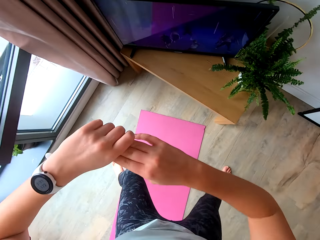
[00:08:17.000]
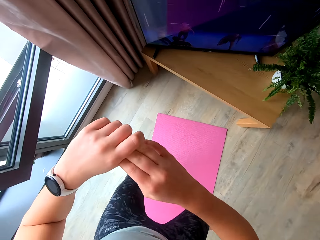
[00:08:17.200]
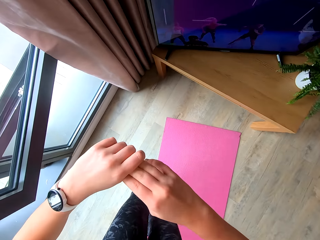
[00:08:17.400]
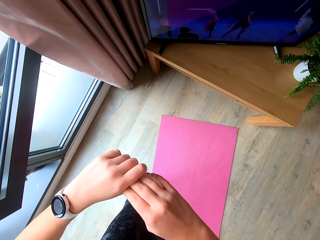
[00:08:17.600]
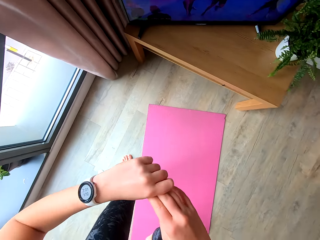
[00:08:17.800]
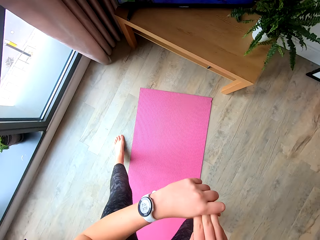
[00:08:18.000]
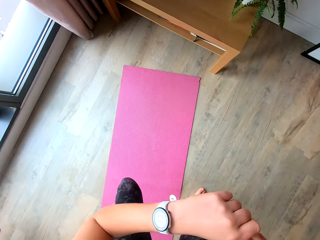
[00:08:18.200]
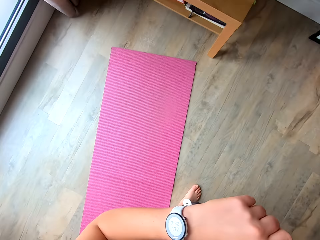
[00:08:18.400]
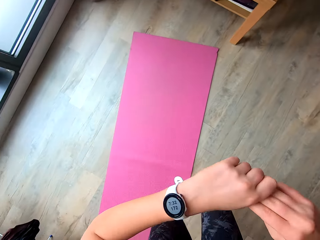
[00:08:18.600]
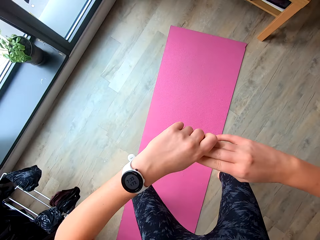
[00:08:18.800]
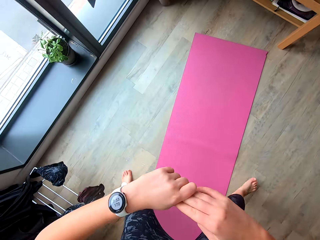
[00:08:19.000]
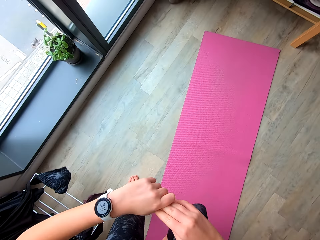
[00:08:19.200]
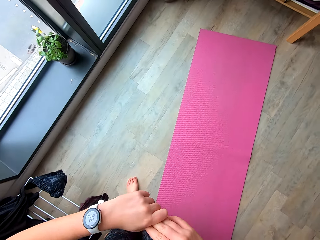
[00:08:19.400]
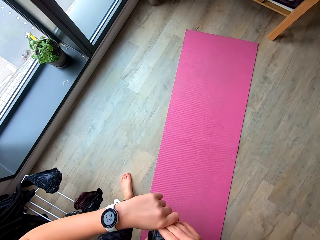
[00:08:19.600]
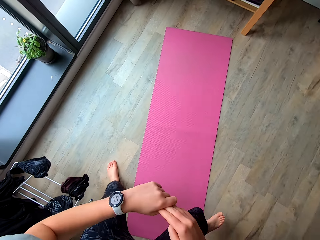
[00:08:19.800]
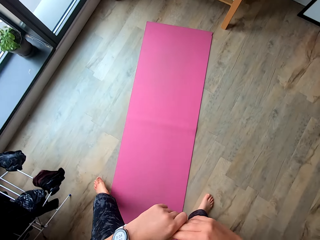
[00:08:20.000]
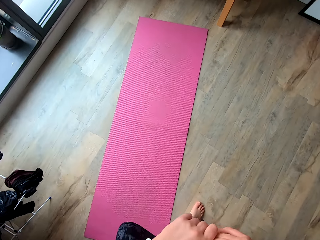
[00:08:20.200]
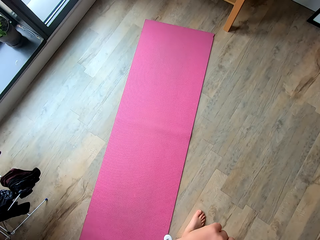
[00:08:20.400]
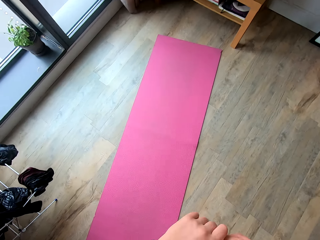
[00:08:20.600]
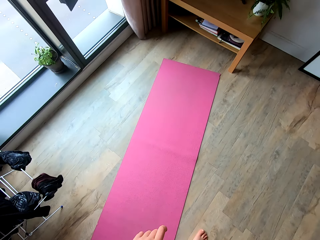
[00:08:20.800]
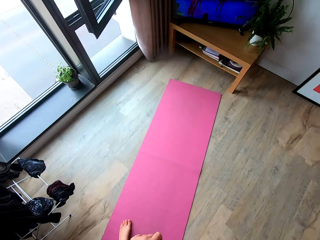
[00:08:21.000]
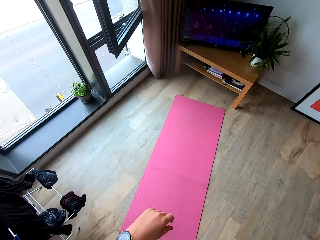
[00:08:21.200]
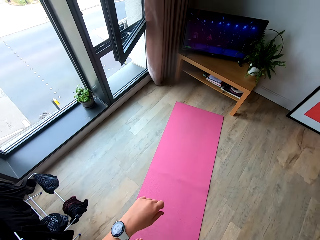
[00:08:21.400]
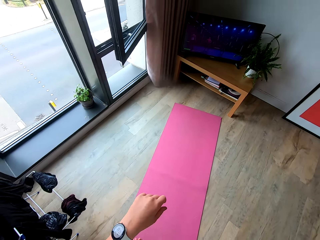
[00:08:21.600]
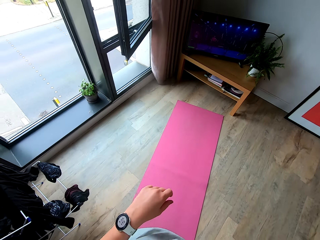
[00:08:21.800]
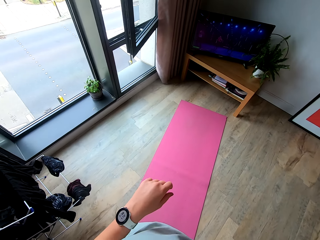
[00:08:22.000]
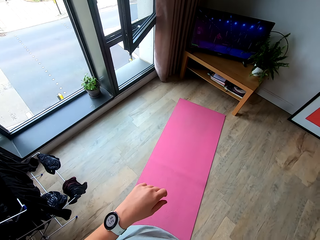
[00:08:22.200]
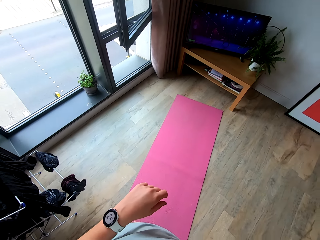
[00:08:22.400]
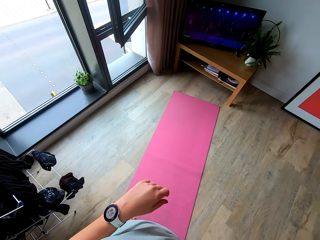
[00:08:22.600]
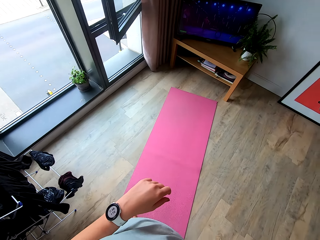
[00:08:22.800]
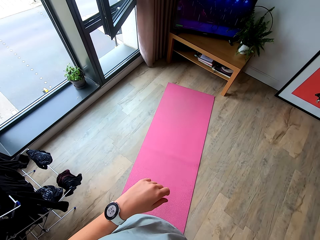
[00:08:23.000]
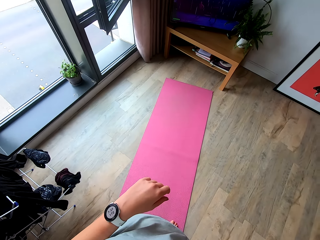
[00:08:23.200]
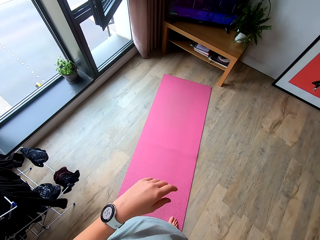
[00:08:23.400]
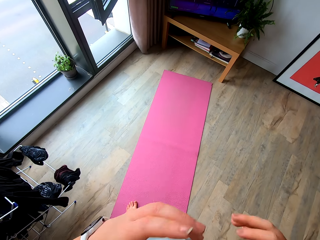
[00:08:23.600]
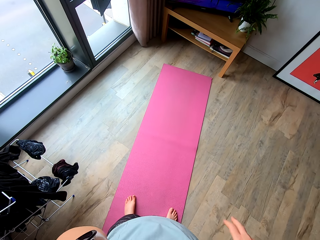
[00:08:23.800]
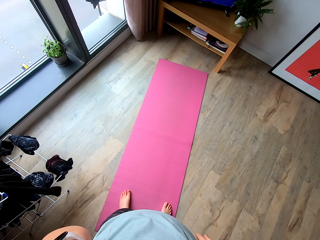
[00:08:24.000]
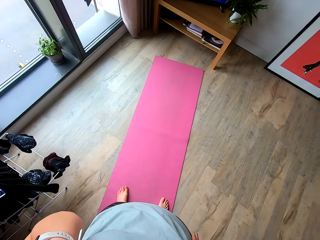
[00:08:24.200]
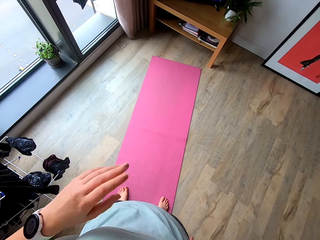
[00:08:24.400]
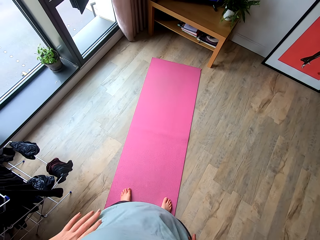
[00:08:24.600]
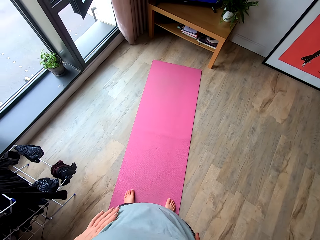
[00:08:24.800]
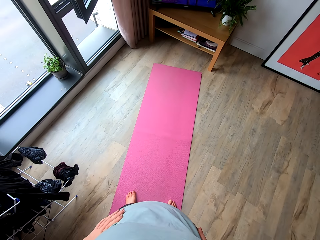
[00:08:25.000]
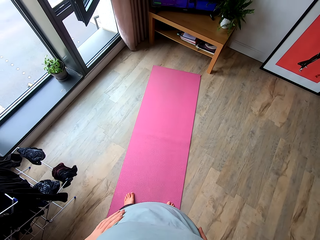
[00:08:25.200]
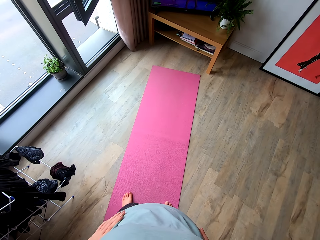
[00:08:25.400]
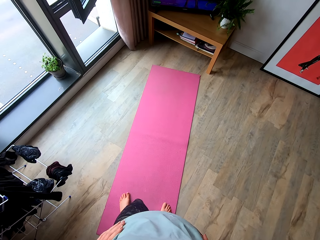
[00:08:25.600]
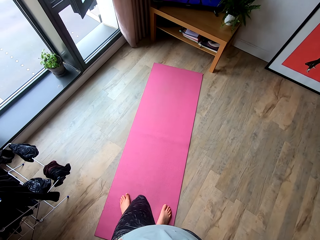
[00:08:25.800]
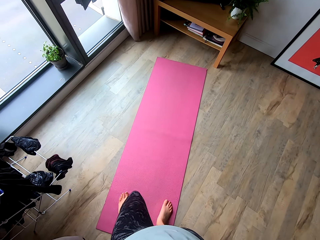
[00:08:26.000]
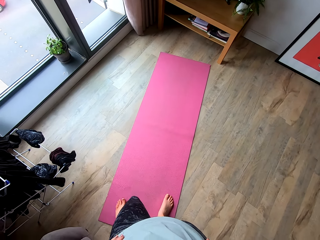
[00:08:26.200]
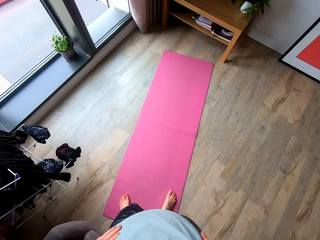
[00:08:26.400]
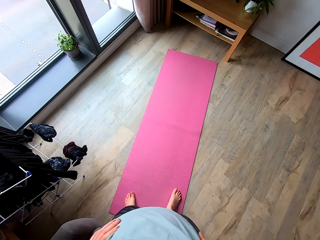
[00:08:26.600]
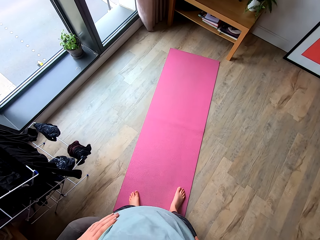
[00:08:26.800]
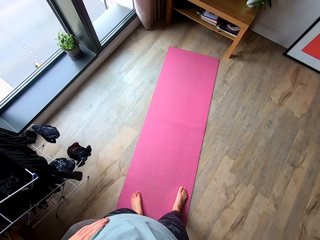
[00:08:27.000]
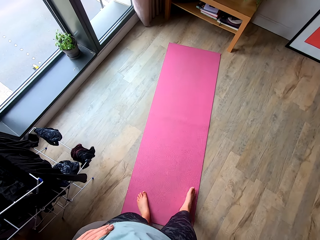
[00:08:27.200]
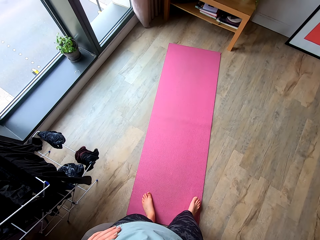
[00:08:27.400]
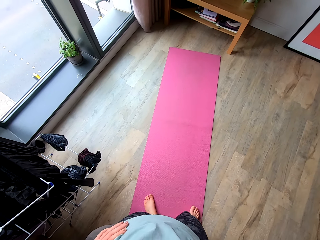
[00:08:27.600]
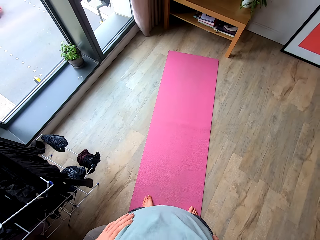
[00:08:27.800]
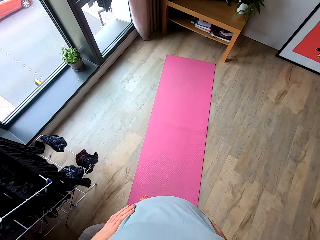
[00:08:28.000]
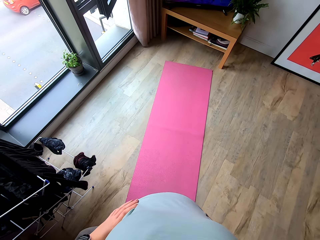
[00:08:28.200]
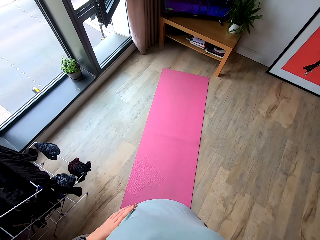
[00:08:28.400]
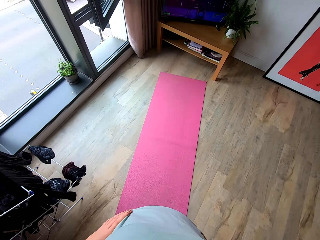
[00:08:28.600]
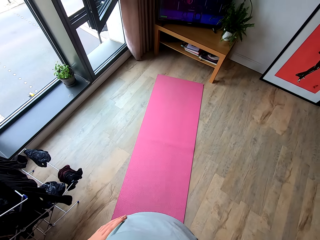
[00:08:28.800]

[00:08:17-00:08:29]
The camera wearer looks at the television. She raises a hand. She touches her eye. She holds her waist. She steps backwards.

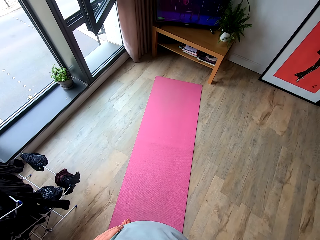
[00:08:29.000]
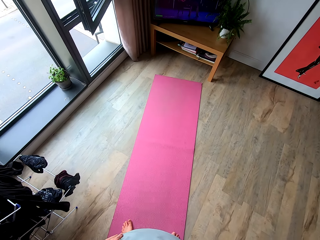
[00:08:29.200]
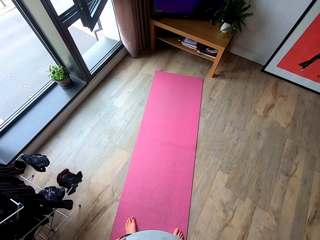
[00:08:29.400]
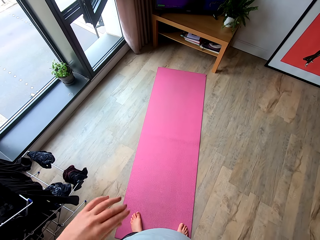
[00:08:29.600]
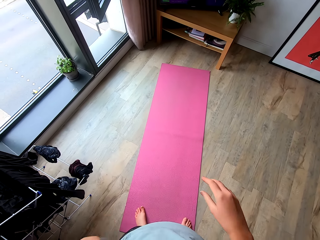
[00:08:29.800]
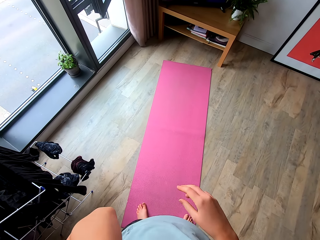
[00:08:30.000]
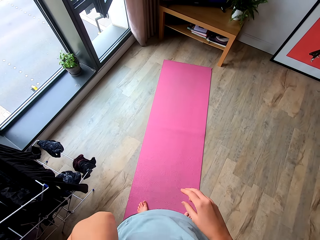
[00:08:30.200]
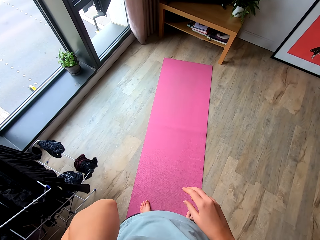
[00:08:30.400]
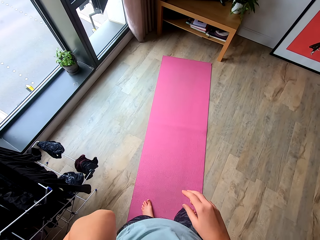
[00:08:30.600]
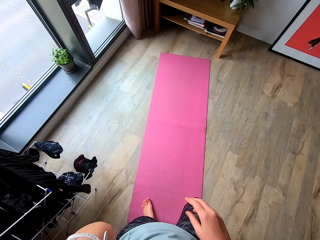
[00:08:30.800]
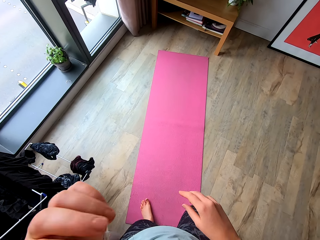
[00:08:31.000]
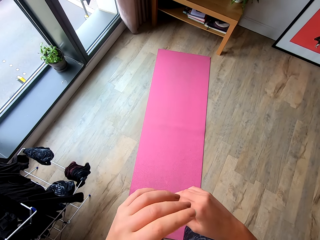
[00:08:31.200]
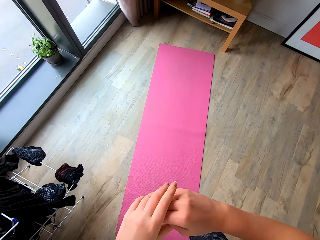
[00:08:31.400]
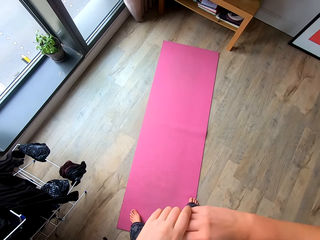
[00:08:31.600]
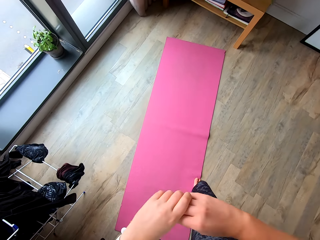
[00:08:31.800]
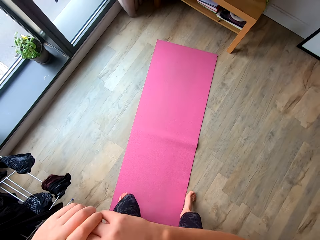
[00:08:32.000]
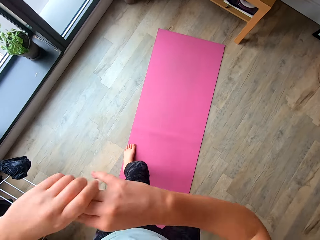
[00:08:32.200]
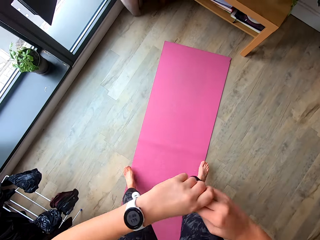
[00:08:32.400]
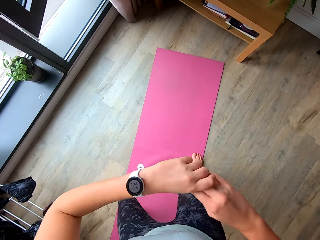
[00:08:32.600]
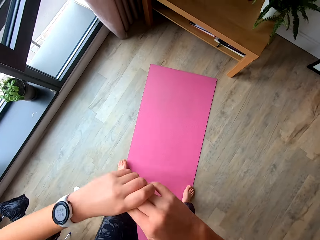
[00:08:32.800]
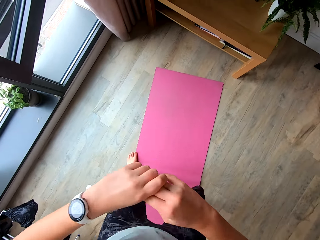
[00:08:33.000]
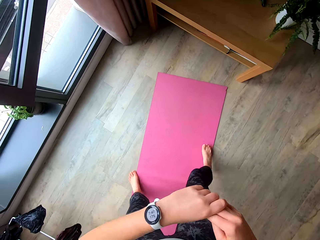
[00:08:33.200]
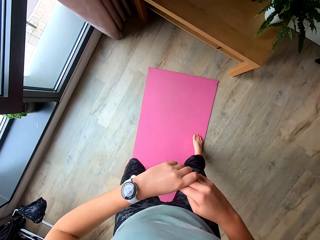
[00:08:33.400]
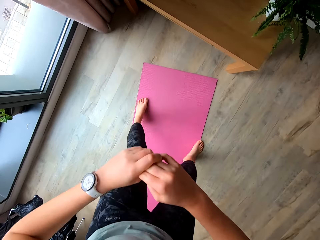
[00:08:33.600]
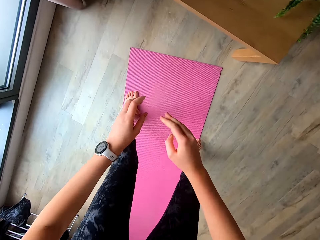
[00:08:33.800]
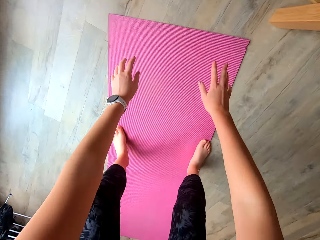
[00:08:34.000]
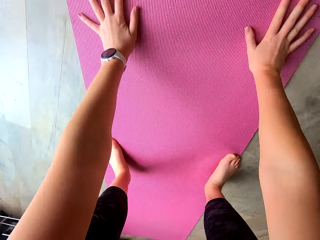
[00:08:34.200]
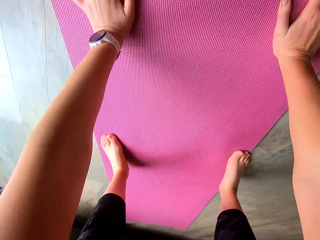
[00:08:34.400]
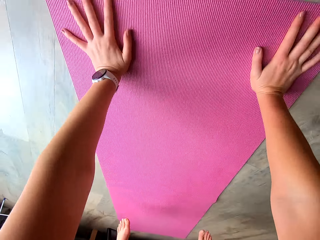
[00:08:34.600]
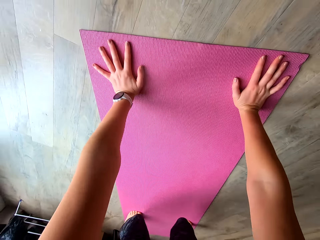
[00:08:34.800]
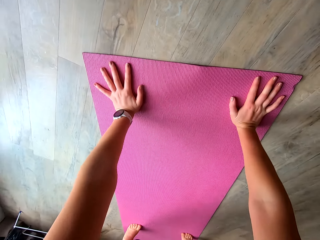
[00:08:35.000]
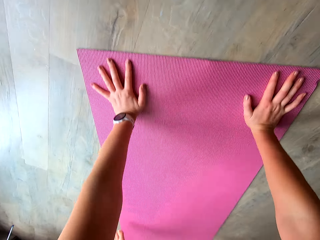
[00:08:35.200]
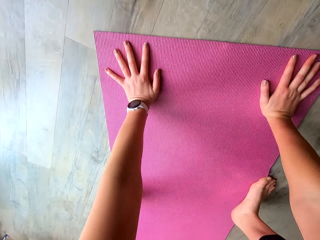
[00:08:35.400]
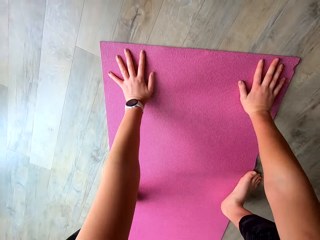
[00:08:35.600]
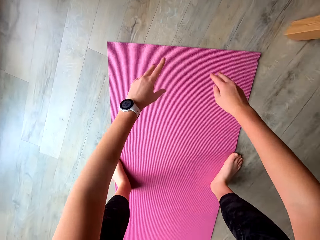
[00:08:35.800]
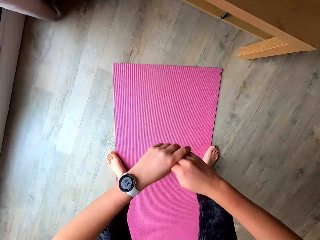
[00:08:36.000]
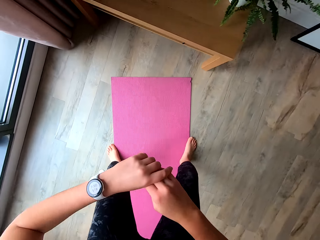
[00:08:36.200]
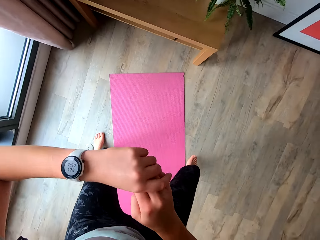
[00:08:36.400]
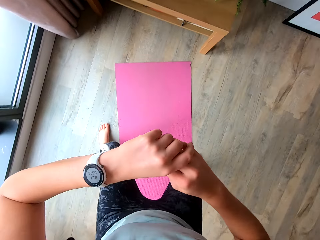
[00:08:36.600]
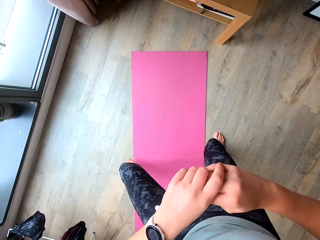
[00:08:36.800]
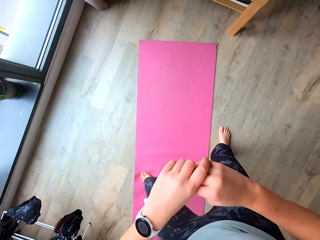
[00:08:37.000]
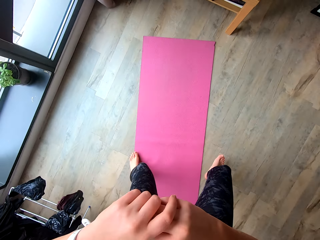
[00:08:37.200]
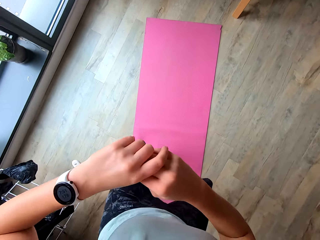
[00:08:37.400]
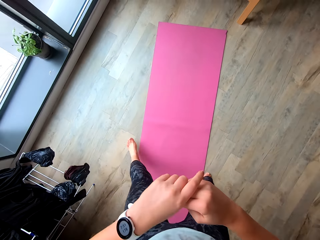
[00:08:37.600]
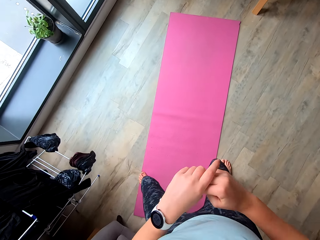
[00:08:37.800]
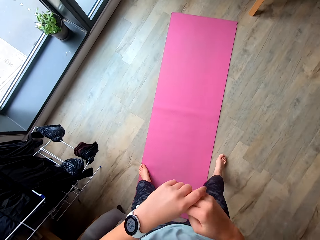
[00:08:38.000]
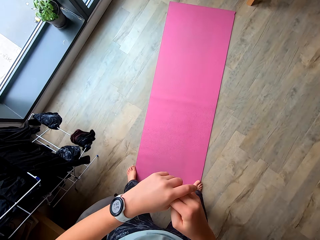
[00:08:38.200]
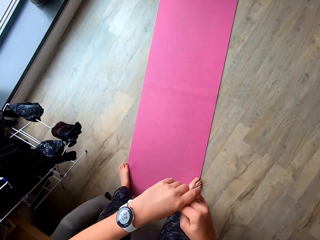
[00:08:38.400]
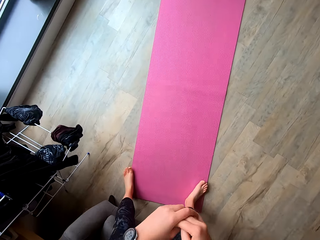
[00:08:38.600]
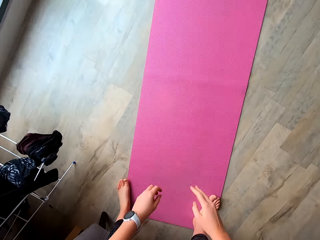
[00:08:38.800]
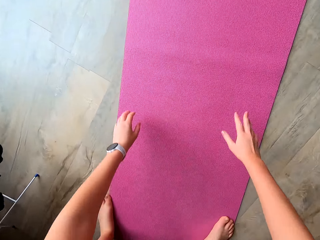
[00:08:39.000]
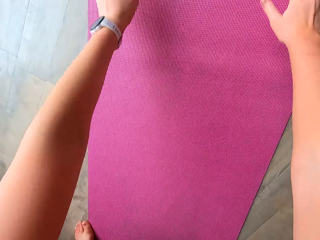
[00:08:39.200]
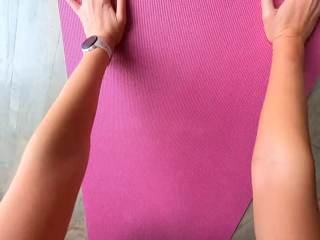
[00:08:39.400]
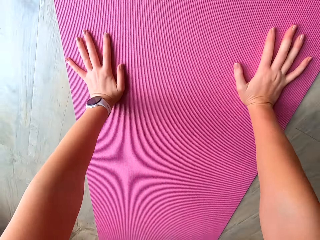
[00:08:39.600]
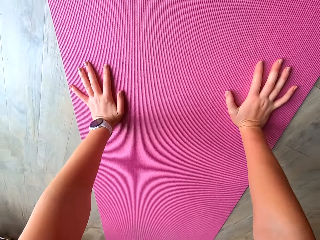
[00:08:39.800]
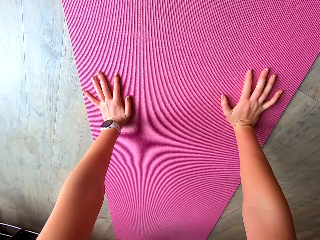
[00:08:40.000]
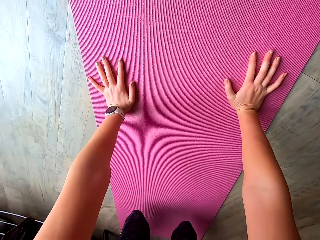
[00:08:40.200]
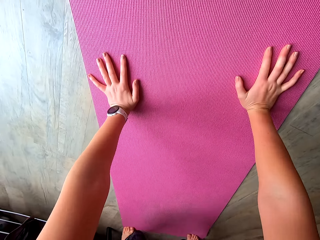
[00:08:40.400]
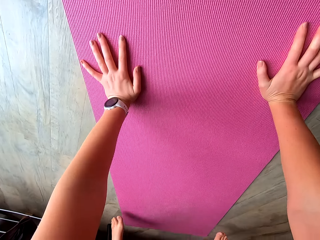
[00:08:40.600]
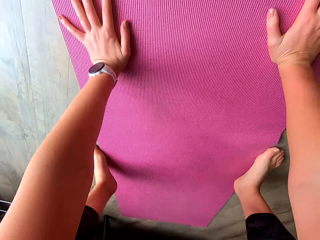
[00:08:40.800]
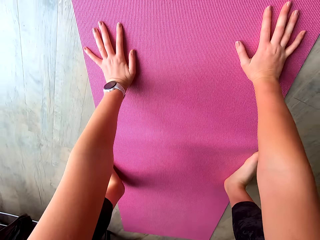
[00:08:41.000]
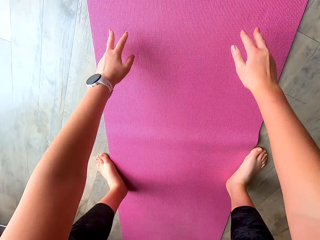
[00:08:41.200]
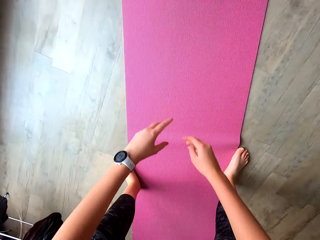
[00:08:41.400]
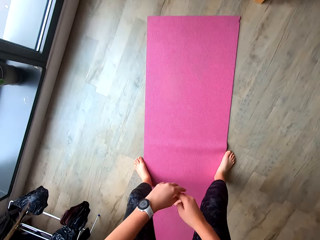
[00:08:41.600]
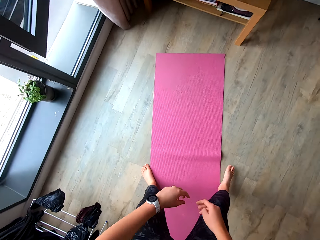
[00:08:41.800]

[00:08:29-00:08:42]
The camera wearer touches her eye. She raises a hand. She exercises in a room. She squats on the mat. She exercises. She squats on the mat.
